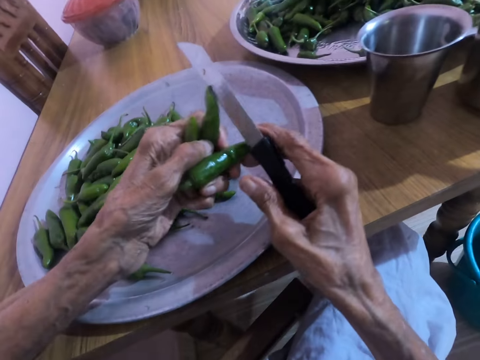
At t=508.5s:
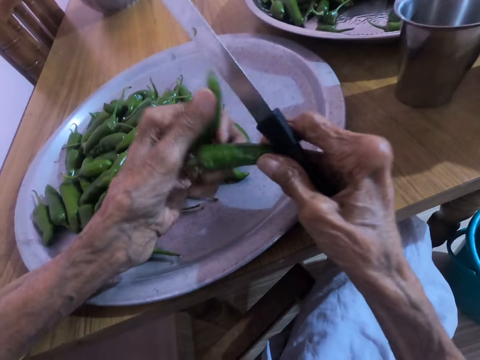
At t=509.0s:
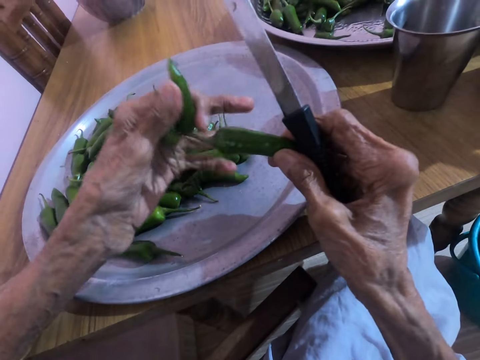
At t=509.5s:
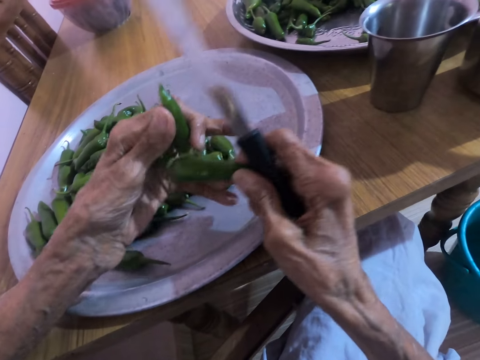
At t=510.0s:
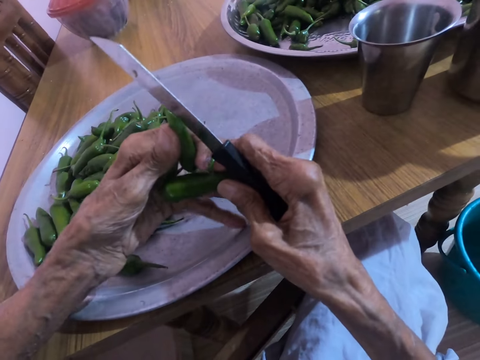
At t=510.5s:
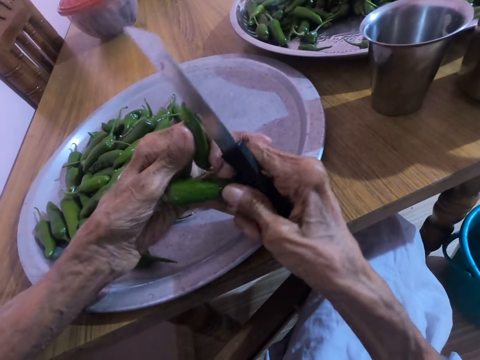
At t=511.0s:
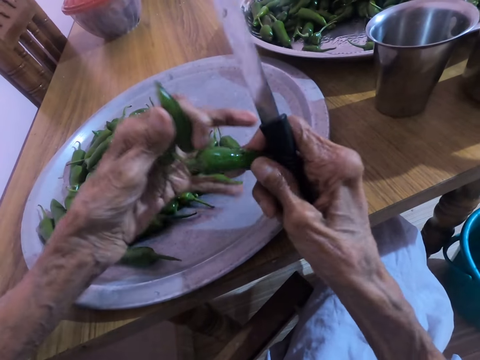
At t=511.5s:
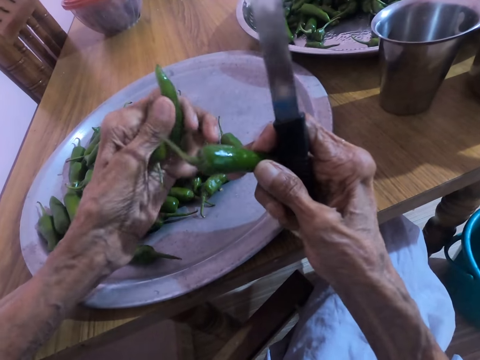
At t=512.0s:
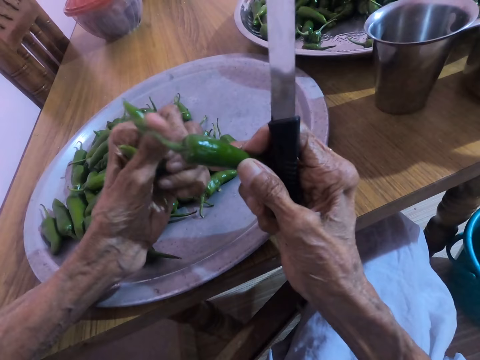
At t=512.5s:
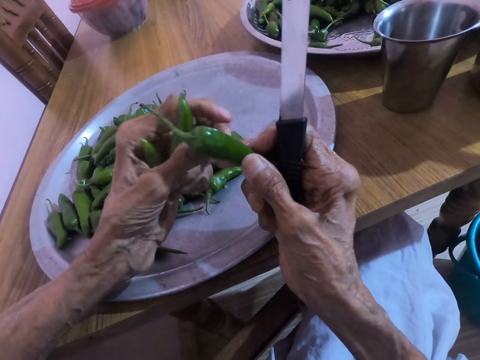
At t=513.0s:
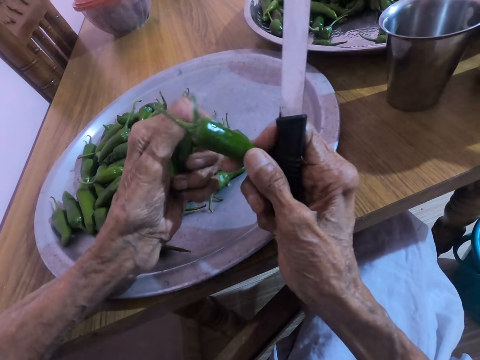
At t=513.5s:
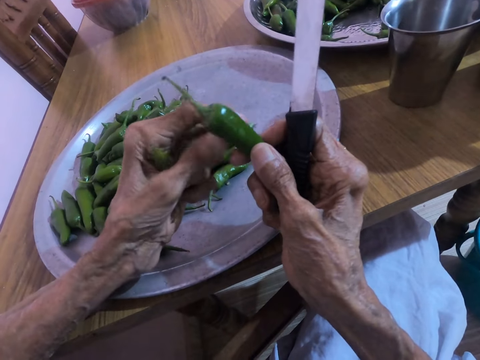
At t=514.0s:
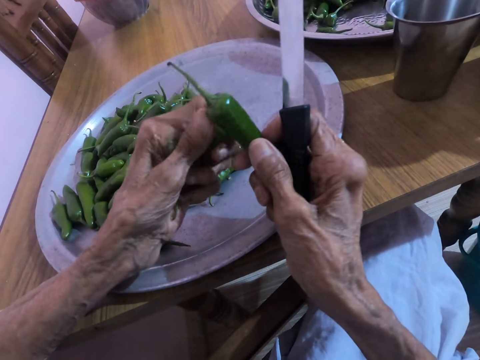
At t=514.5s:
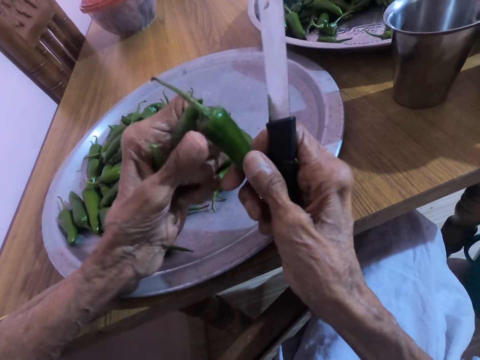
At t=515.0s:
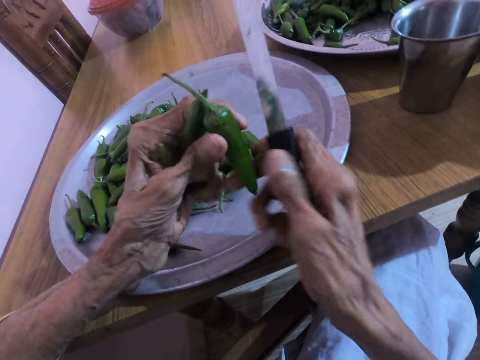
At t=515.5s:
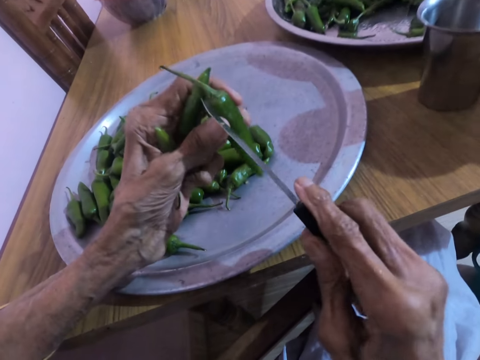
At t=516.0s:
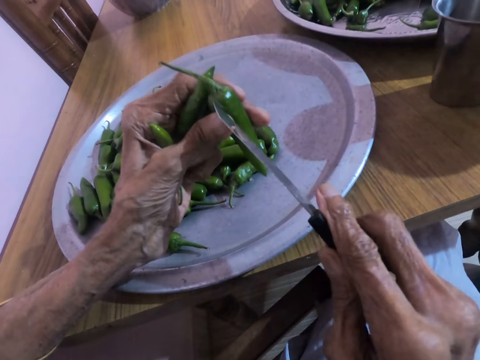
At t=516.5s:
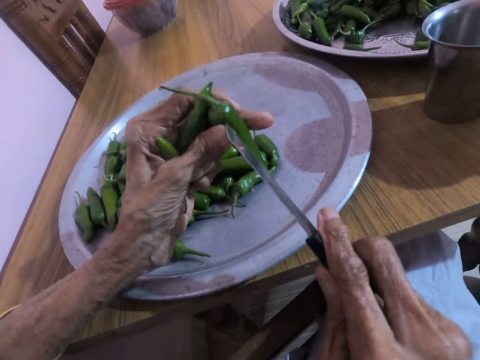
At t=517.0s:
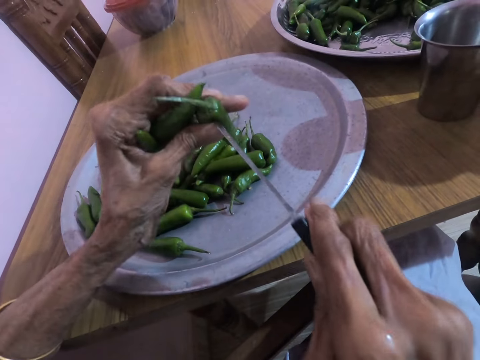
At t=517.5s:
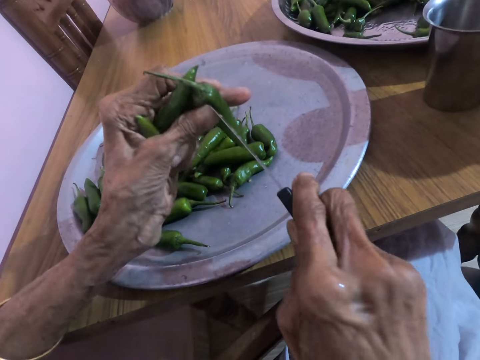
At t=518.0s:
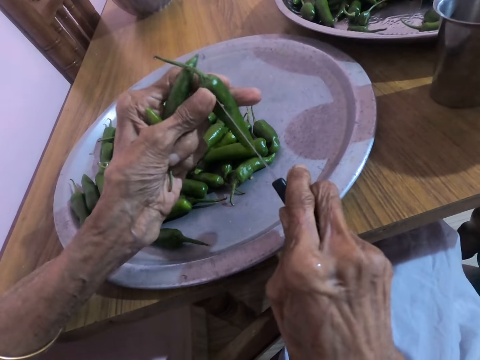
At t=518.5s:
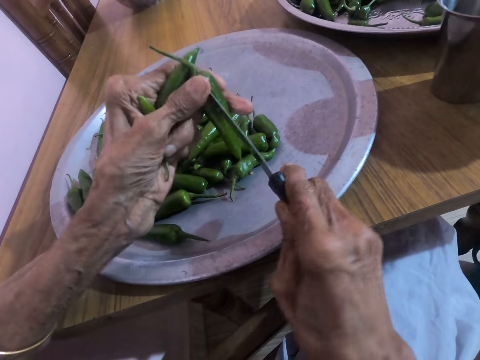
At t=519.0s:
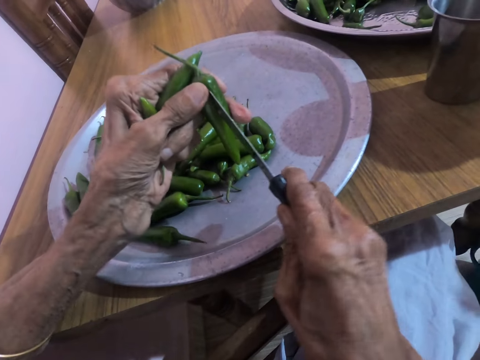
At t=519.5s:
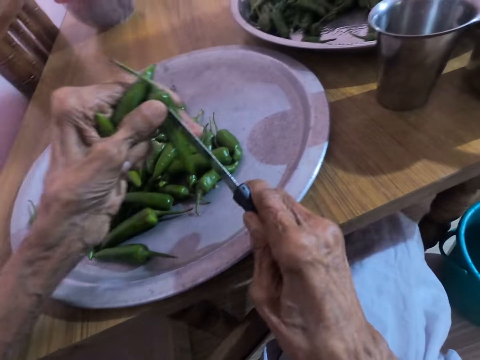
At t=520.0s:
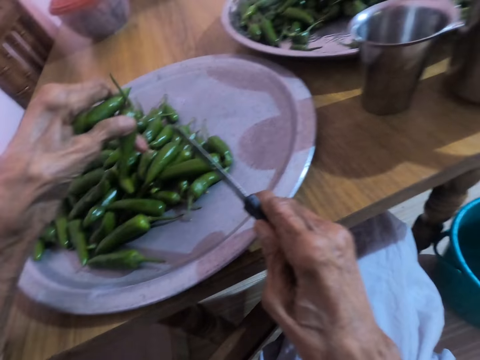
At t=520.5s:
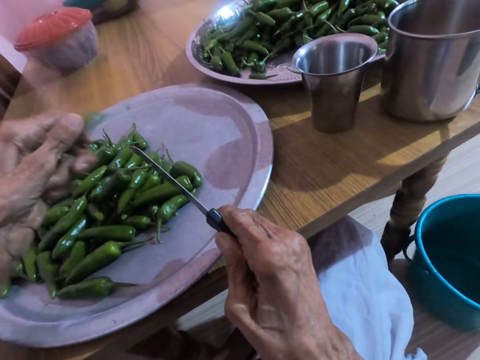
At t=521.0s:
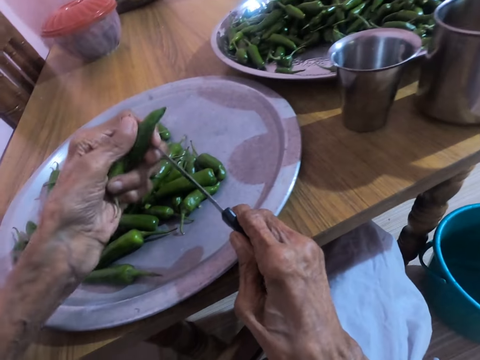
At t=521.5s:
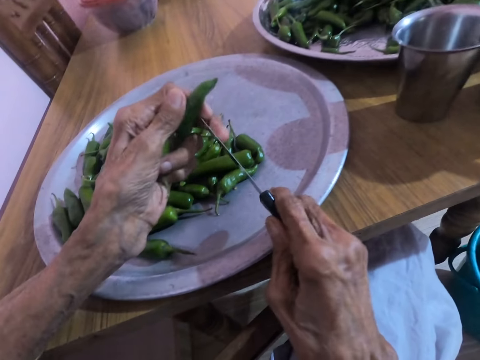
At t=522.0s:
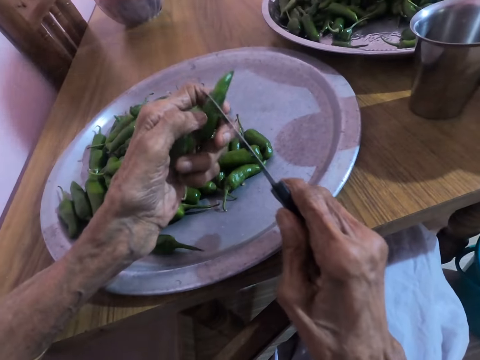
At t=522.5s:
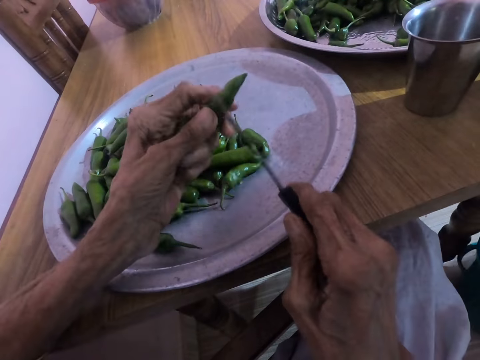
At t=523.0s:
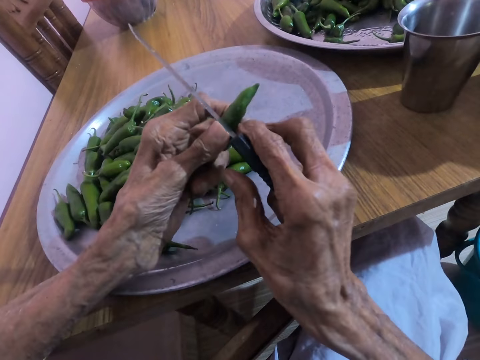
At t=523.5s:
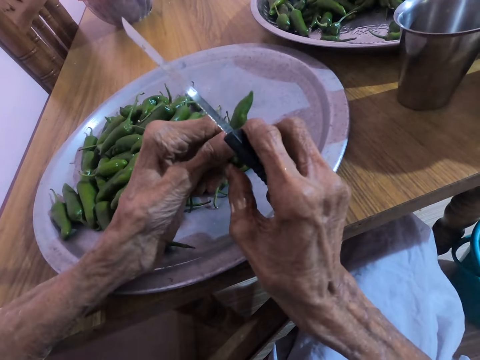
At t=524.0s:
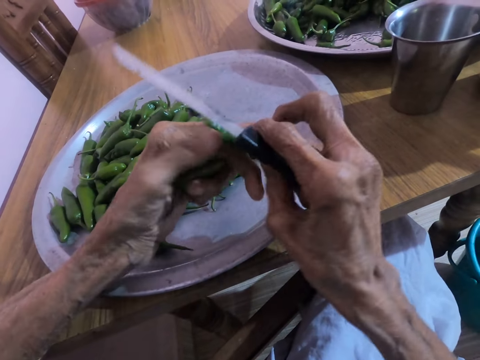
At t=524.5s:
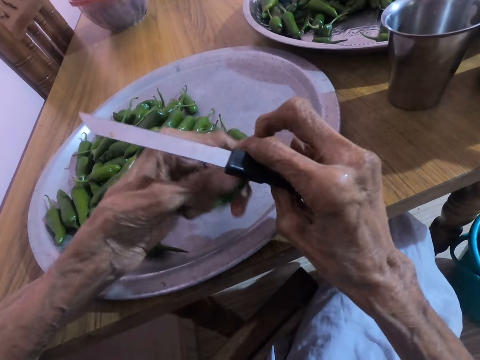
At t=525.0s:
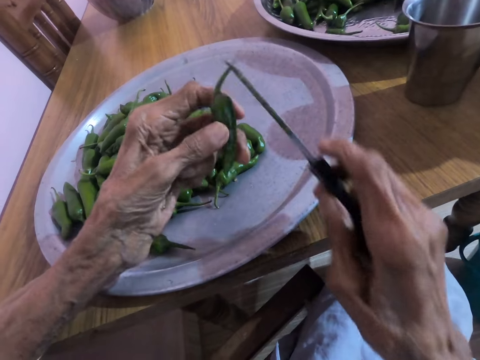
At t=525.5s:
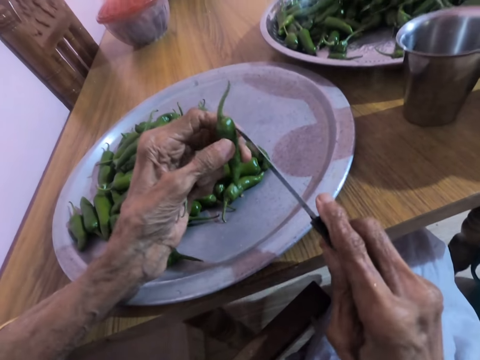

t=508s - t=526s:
The camera wearer passes a green scotch bonnet from his left hand to his right hand. He passes the green scotch bonnet from his right hand to his left hand. He cuts the side of a green scotch bonnet in his left hand with the knife in his right hand. He drops the green scotch bonnet in the tray on the table with his left hand. He turns a green scotch bonnet in his left hand with both hands.

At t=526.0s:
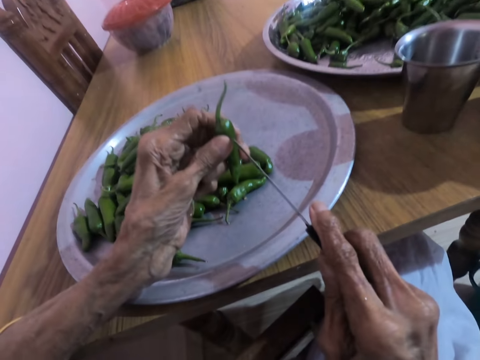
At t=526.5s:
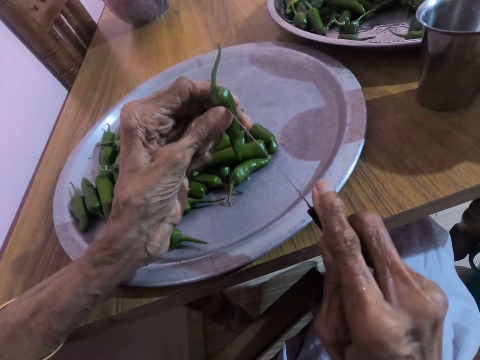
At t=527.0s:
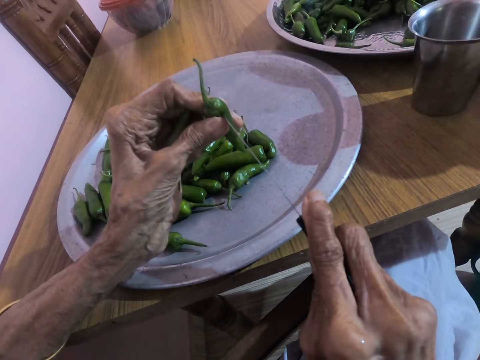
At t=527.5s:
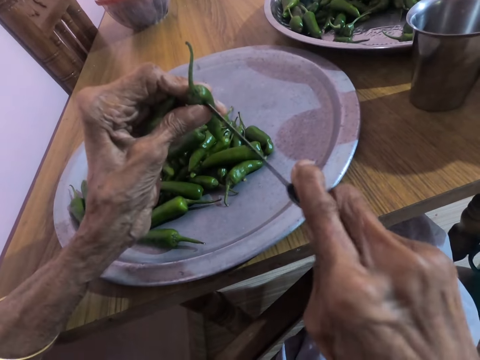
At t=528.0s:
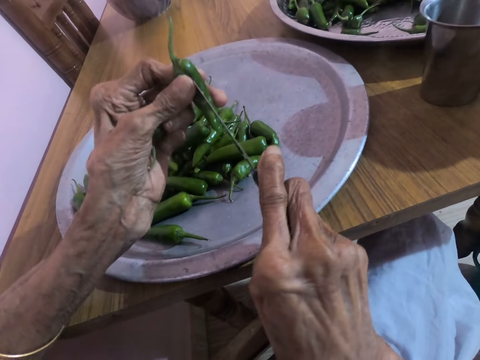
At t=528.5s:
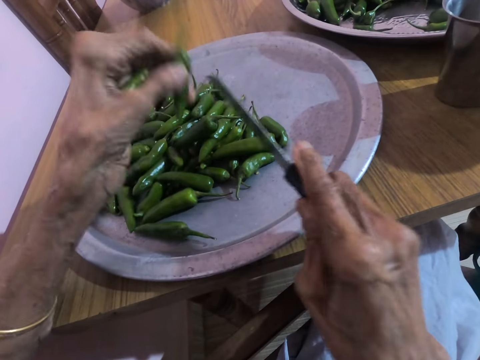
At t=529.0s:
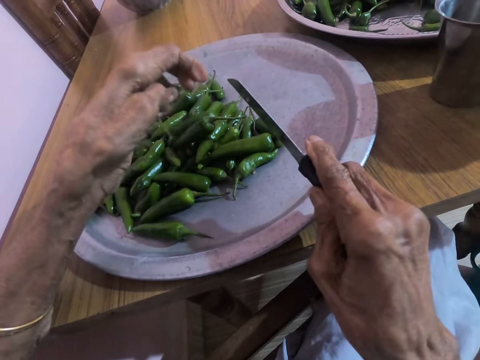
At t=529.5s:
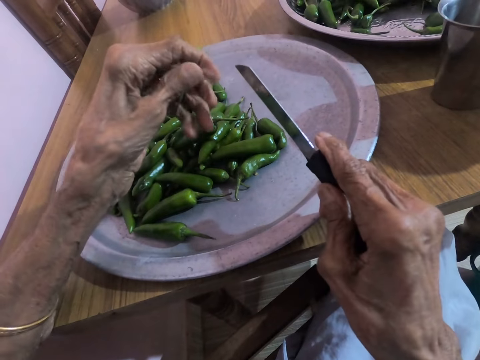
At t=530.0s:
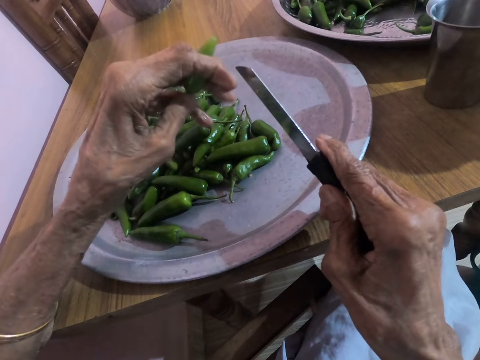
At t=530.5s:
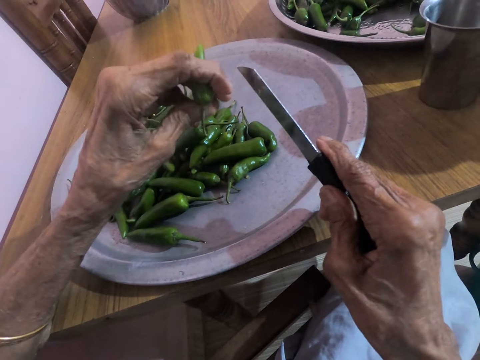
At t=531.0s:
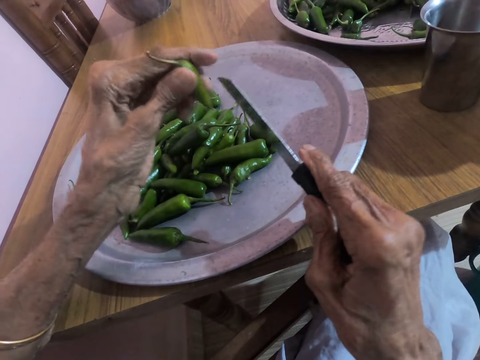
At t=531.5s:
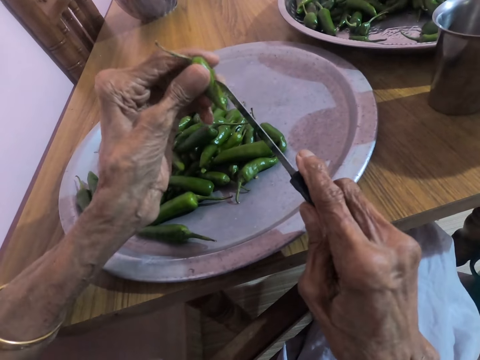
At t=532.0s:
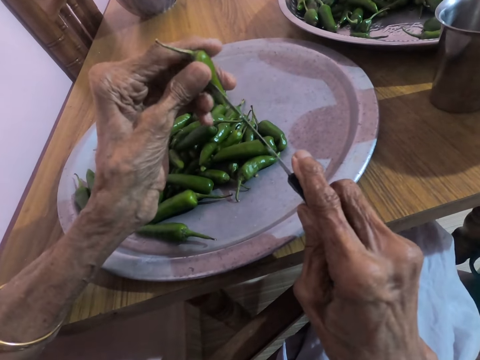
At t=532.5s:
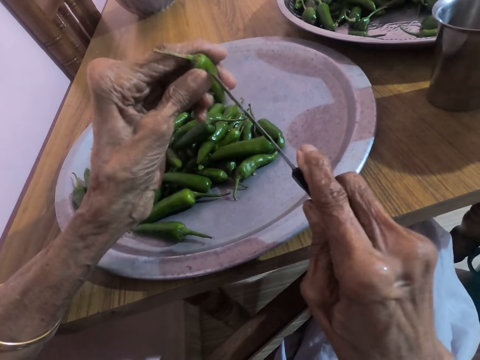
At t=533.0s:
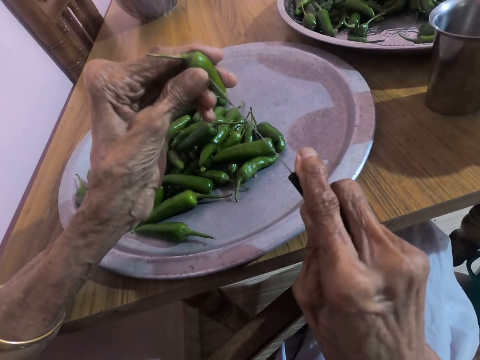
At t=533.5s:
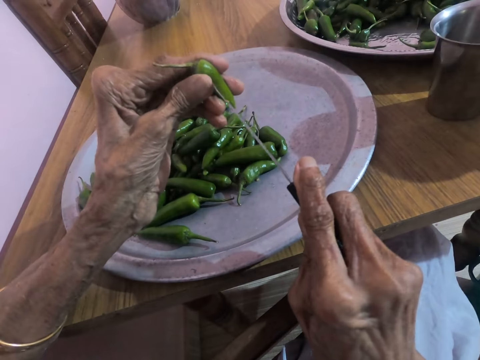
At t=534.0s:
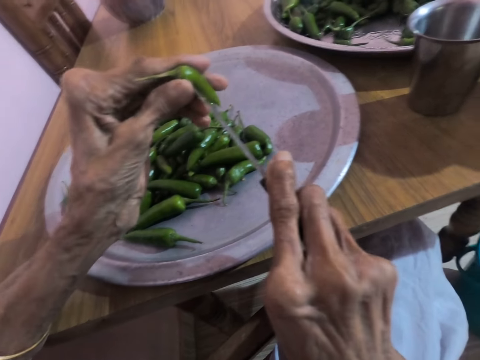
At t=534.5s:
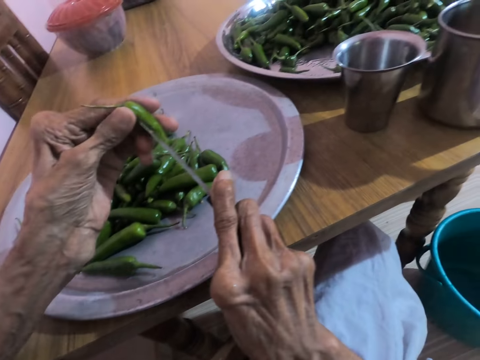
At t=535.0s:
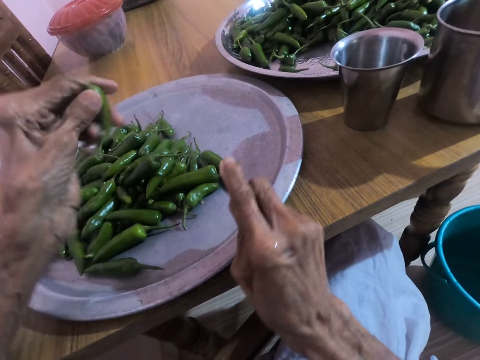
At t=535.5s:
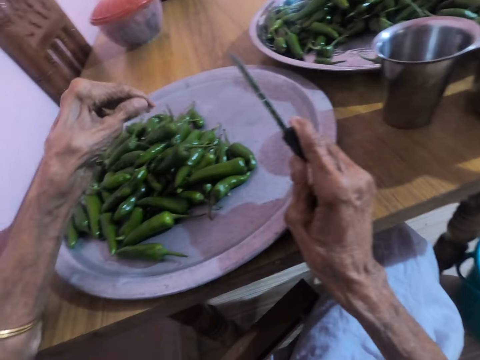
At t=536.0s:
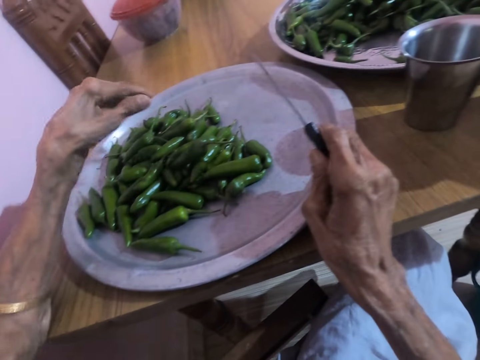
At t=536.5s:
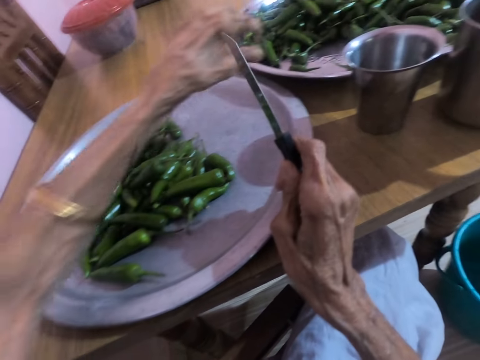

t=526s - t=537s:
The camera wearer cuts the side of a green scotch bonnet in his left hand with the knife in his right hand. He drops the green scotch bonnet in the tray on the table with his left hand. He cuts the side of a green scotch bonnet in his left hand with the knife in his right hand. He drops the green scotch bonnet in the tray on the table with his left hand.
